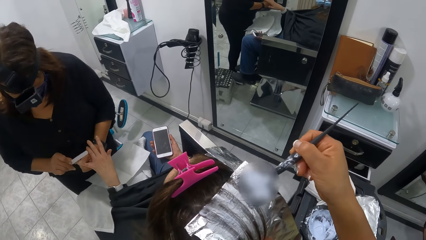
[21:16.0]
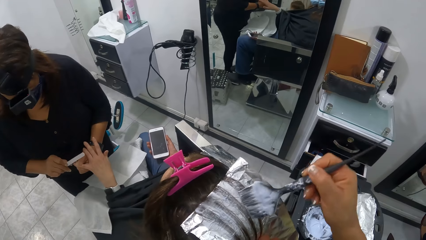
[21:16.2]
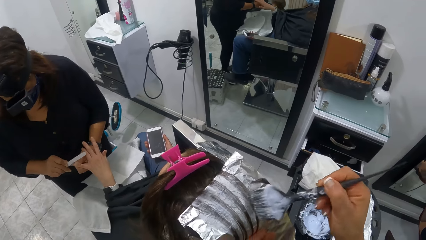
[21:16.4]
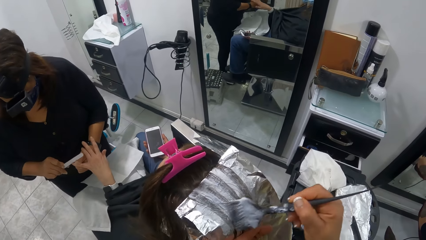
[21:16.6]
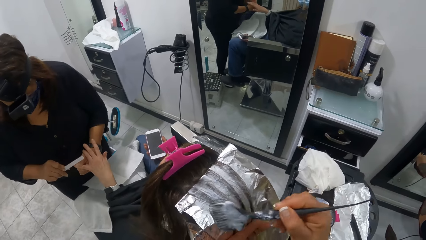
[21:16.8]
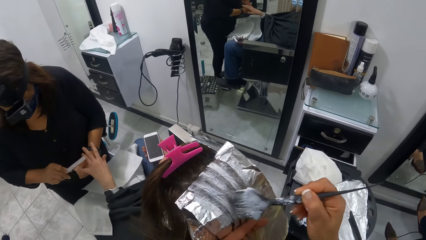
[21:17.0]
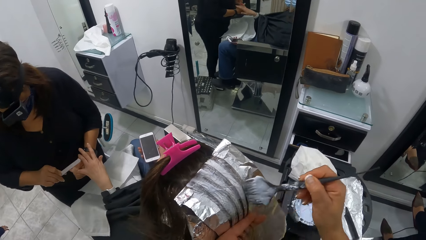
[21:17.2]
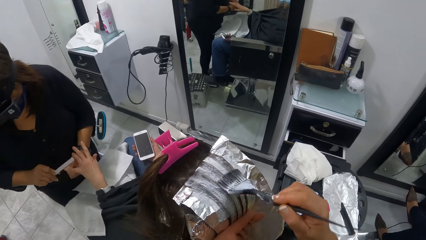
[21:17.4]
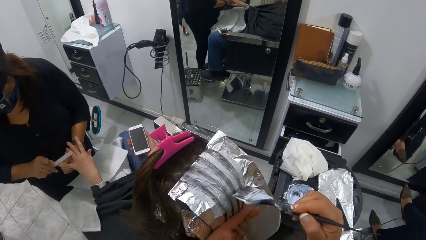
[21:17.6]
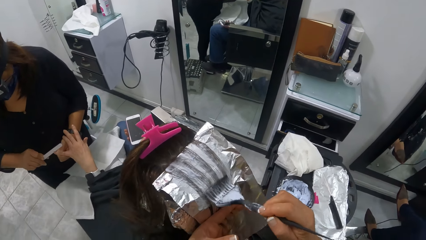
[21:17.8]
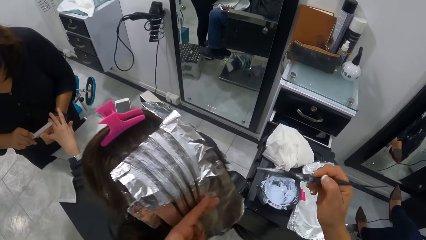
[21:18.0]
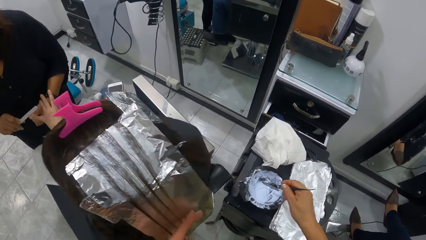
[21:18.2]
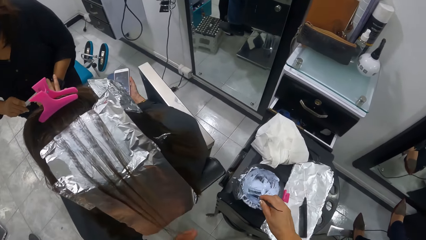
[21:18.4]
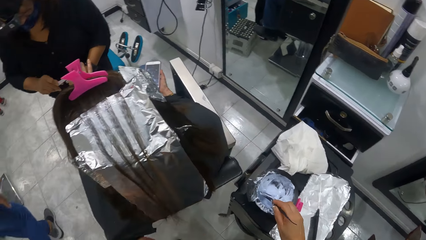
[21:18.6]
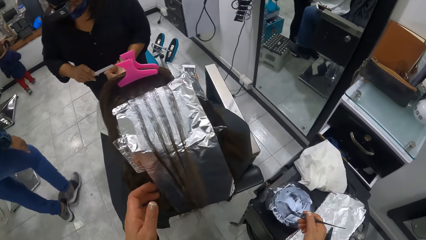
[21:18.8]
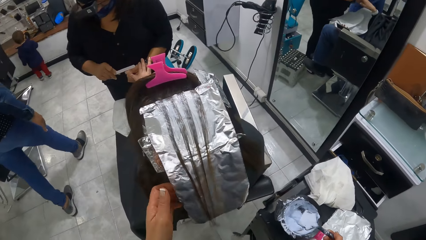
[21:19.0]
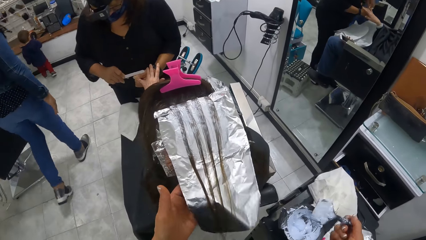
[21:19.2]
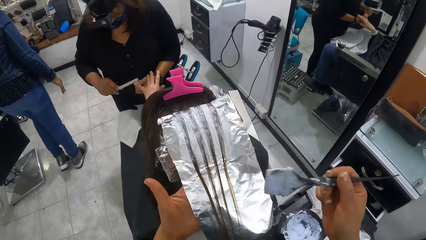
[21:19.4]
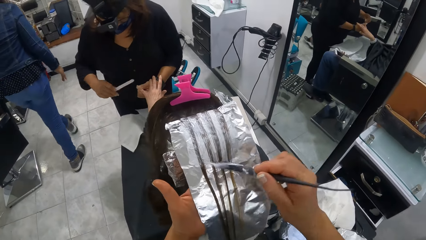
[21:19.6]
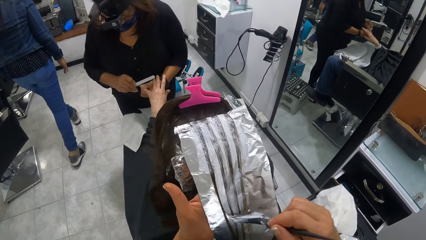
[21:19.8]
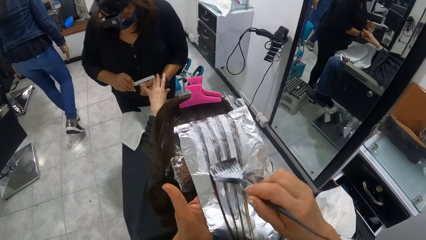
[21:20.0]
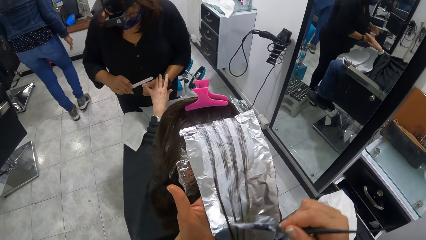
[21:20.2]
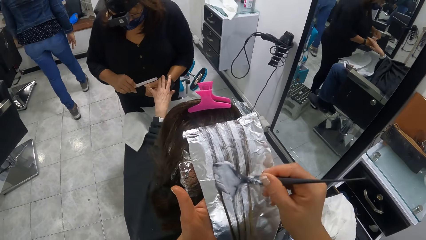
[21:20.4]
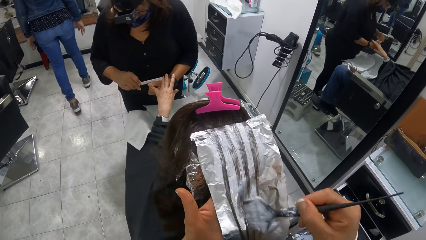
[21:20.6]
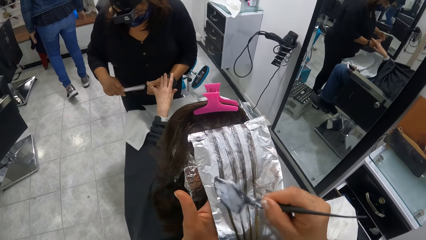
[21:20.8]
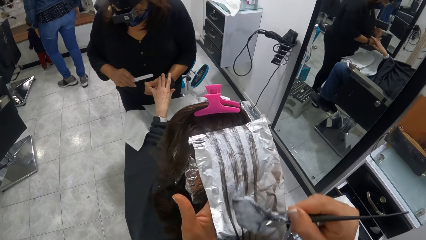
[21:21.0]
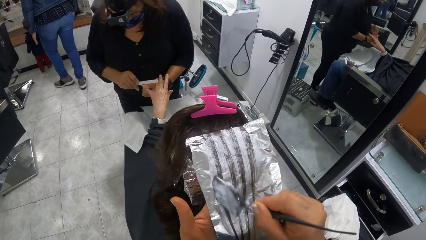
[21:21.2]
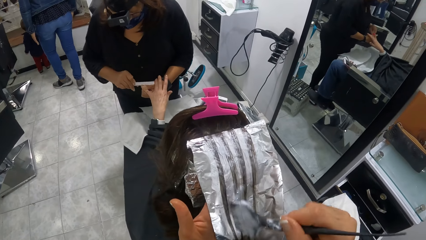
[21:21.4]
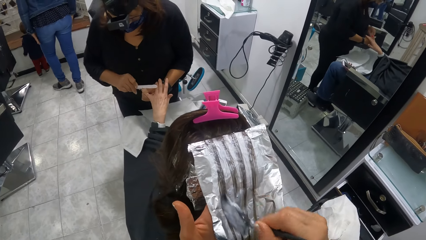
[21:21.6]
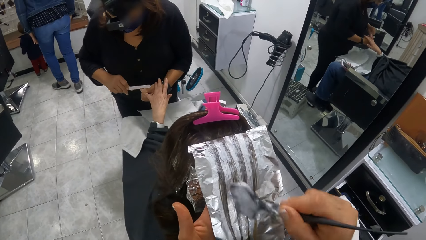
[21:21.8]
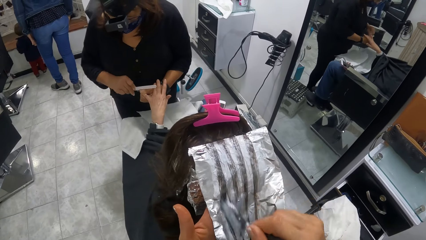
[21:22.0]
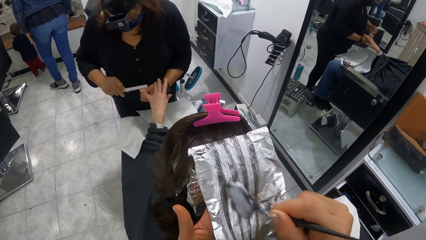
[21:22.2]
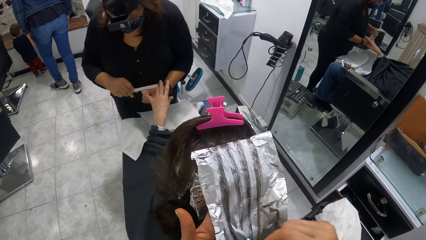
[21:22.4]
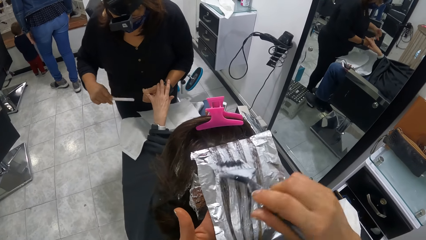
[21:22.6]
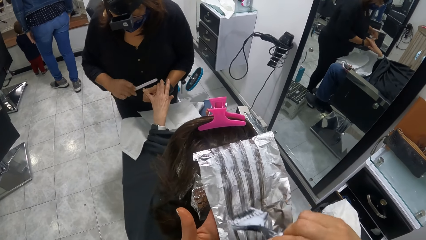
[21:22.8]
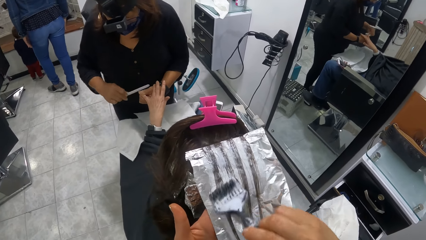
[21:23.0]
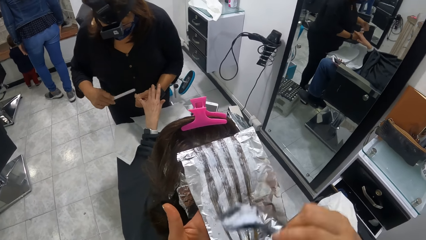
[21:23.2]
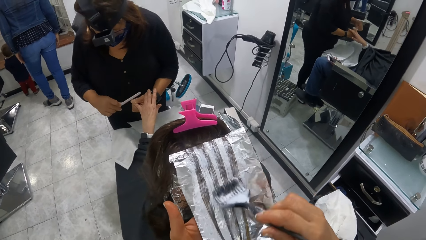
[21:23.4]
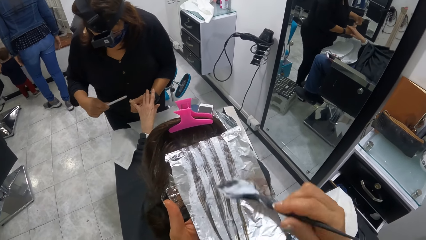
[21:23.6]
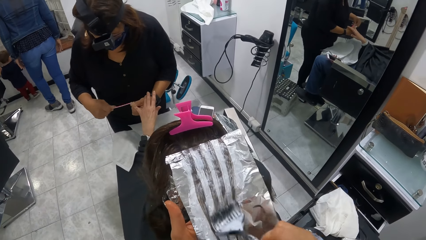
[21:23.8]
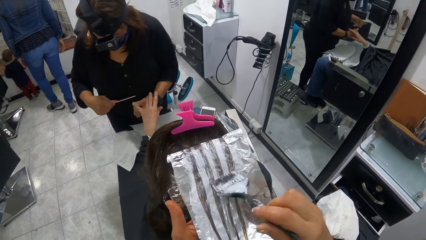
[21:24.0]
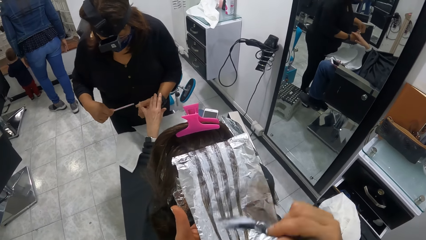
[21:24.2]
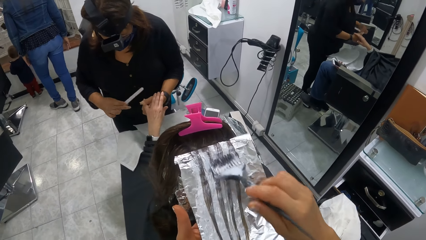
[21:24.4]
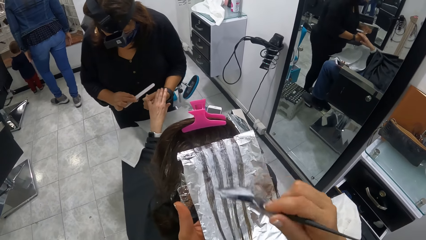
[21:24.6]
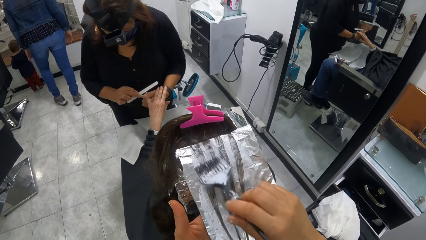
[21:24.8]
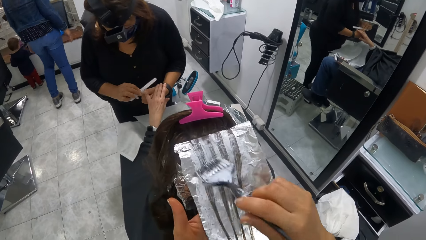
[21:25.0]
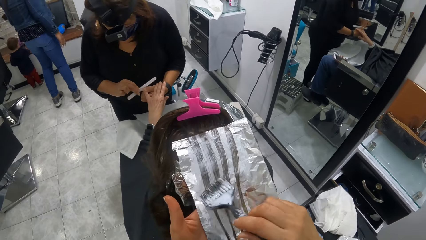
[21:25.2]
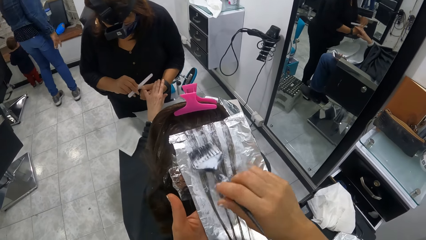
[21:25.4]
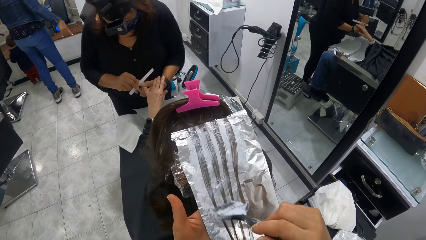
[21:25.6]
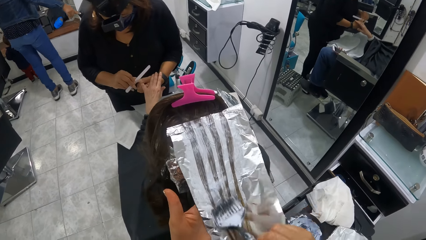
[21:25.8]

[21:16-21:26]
The camera wearer dips the comb in the cup with her right hand. She plasters the cream on the woman's hair with her right hand.

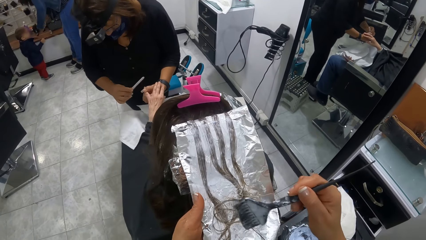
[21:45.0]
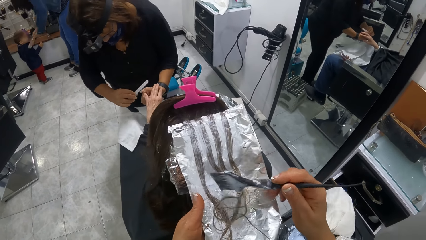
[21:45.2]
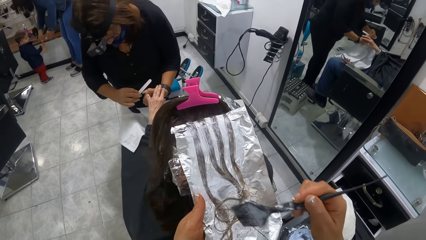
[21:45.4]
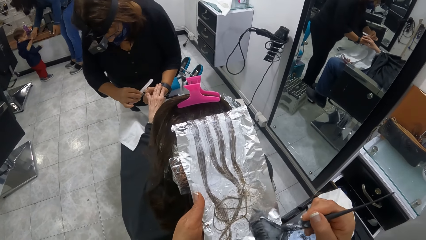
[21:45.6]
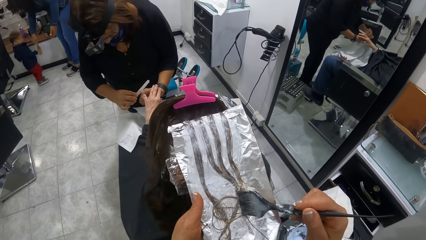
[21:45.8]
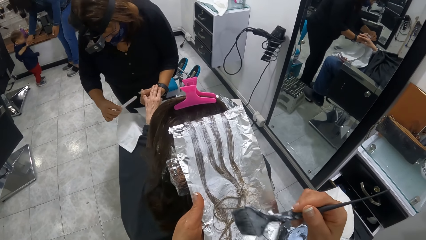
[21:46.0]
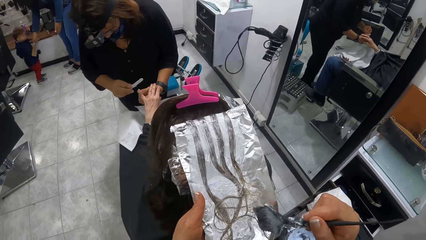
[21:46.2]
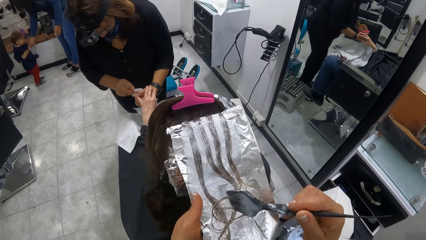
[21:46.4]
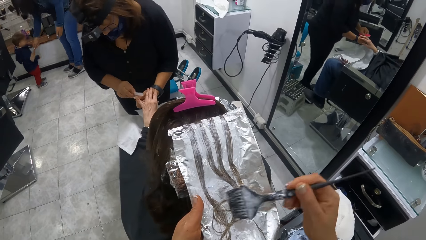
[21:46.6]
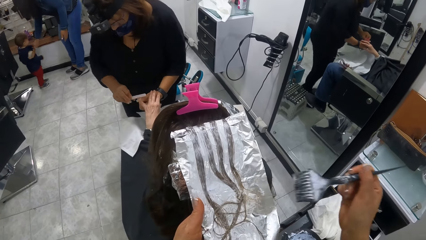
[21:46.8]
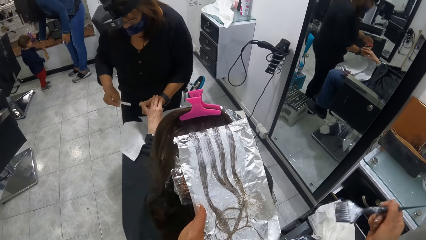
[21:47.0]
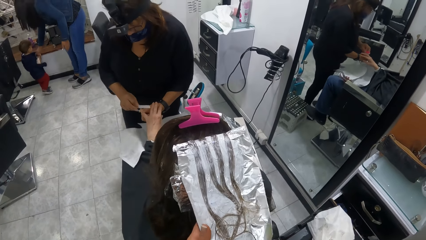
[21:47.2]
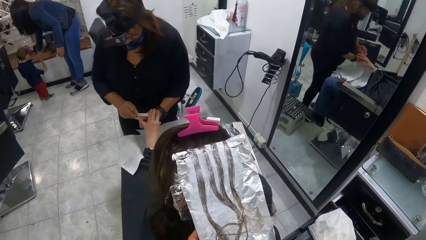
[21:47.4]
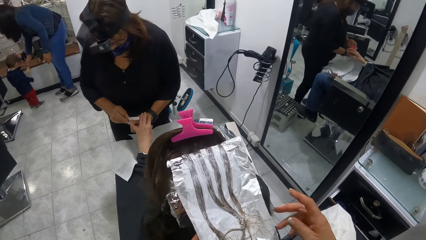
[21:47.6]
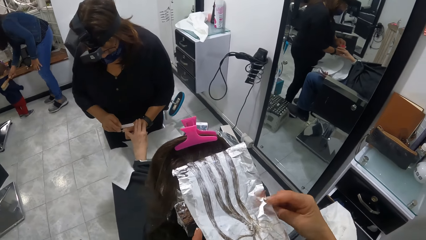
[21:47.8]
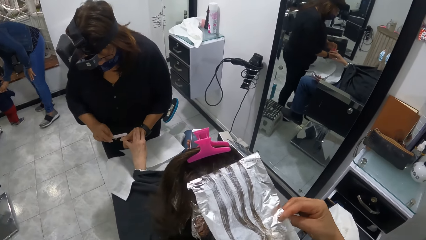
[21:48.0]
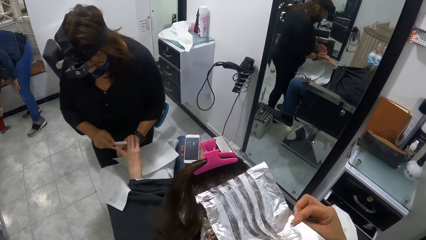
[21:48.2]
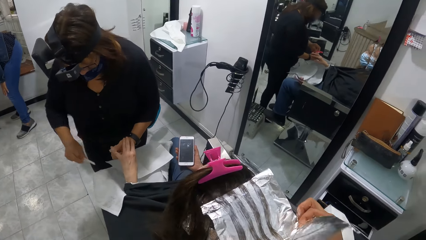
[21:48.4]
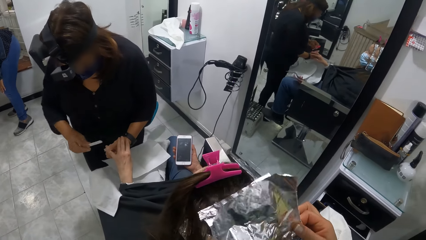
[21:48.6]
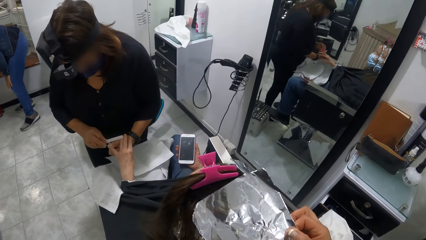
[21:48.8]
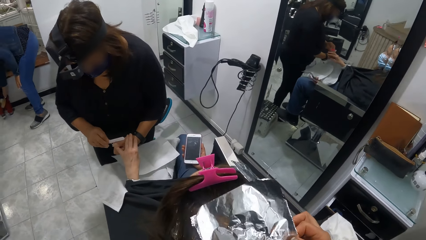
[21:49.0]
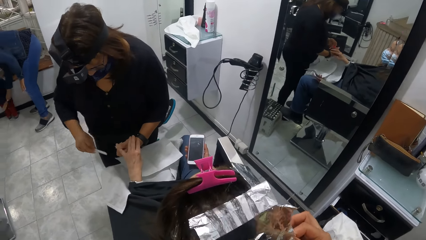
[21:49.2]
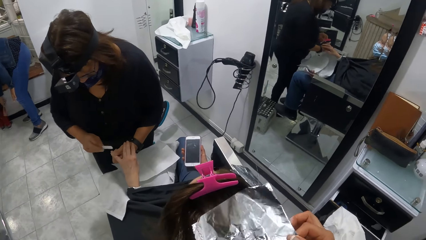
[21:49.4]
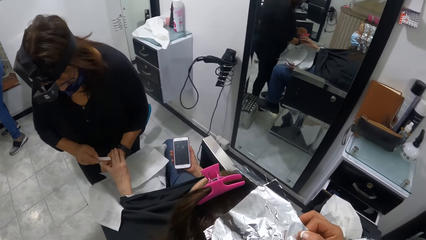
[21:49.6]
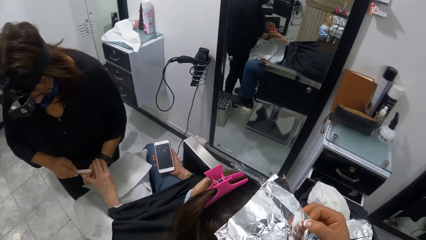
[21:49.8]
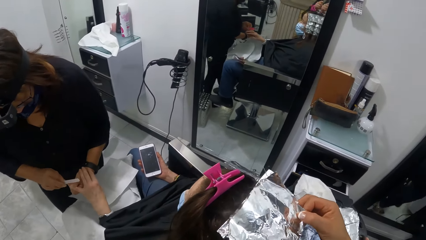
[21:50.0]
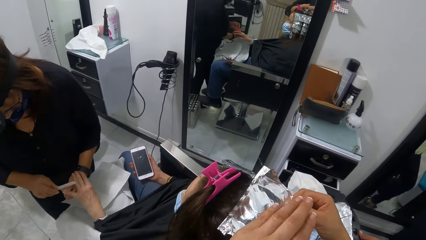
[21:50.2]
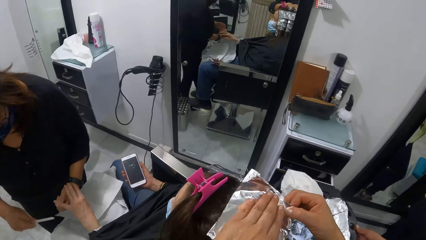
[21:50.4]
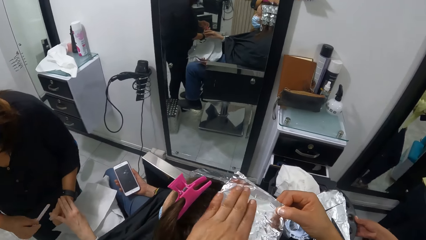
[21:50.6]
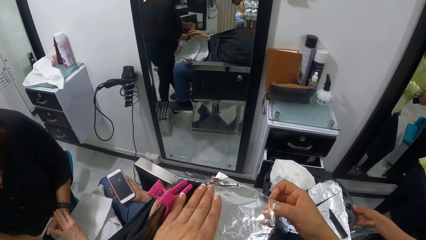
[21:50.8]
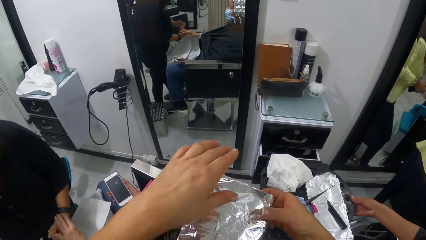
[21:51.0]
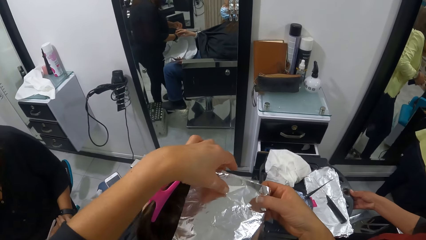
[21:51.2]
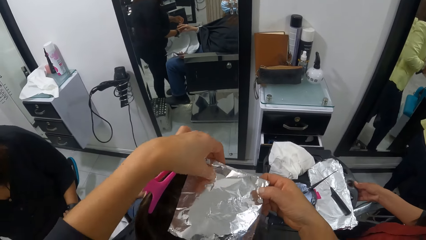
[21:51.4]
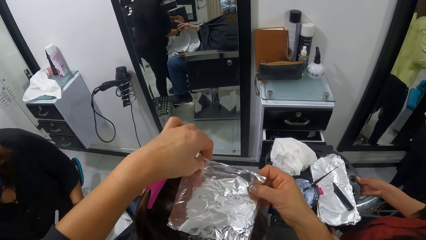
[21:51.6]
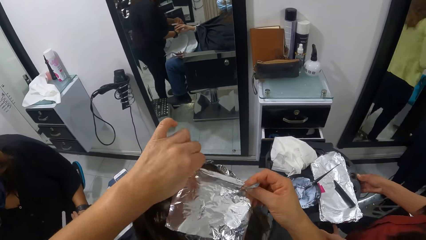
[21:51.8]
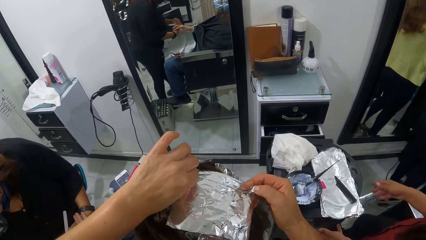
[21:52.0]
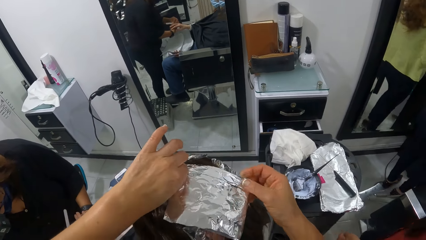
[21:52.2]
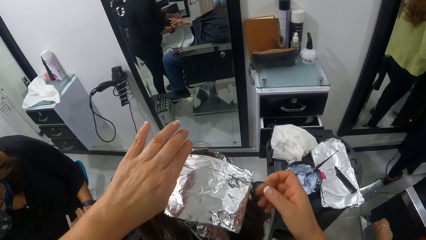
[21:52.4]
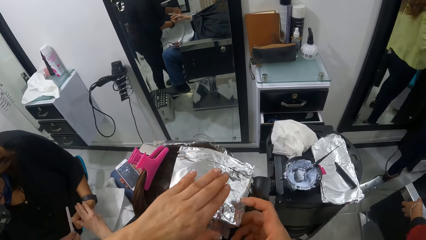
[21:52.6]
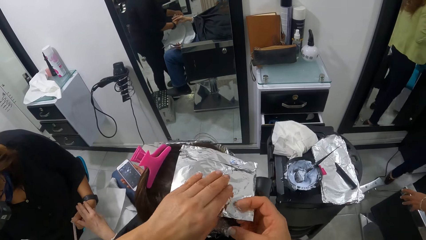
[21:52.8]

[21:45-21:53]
The camera wearer puts down the brush. They fold the foil on the woman's hair with both hands.
